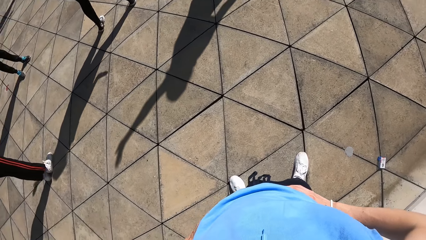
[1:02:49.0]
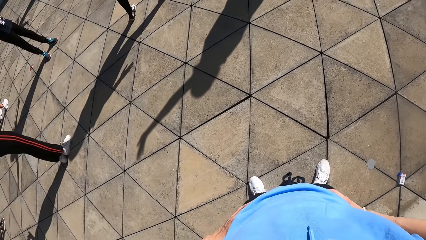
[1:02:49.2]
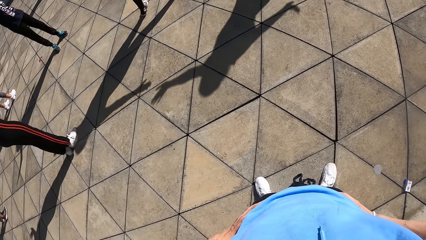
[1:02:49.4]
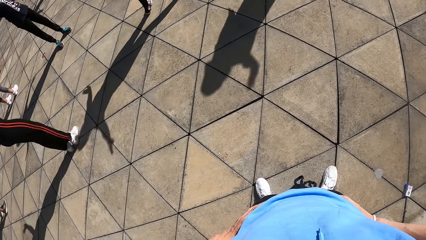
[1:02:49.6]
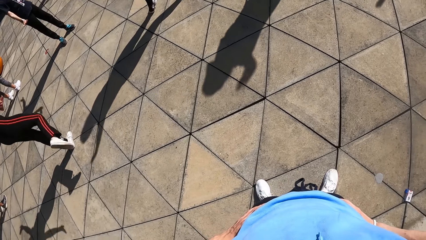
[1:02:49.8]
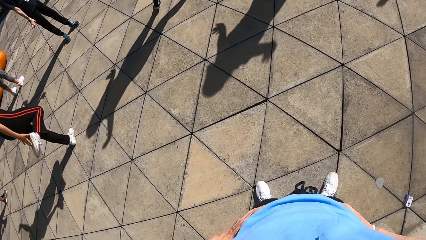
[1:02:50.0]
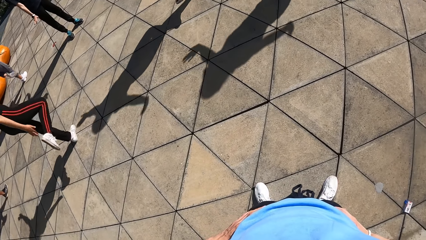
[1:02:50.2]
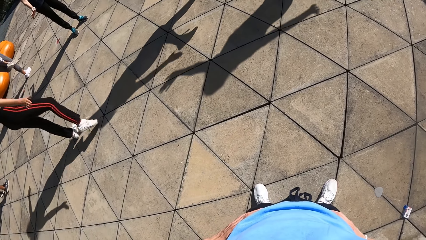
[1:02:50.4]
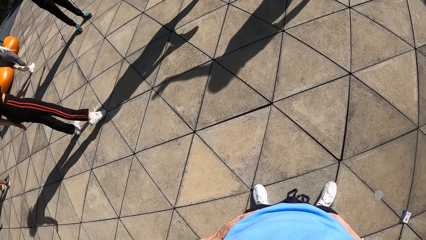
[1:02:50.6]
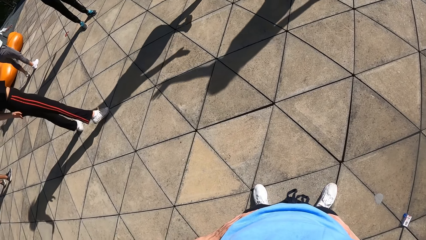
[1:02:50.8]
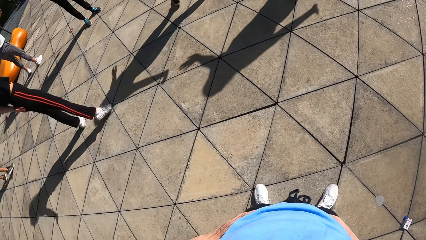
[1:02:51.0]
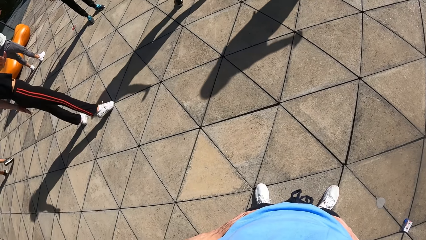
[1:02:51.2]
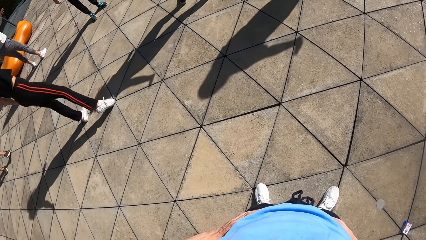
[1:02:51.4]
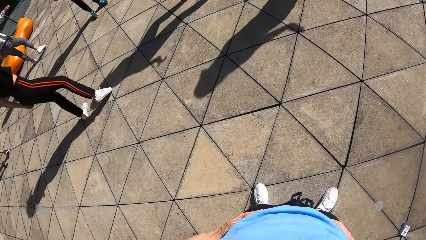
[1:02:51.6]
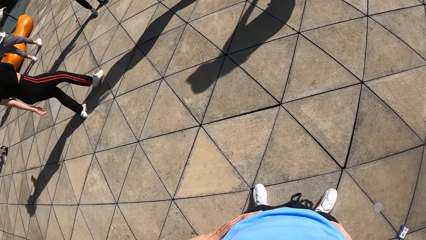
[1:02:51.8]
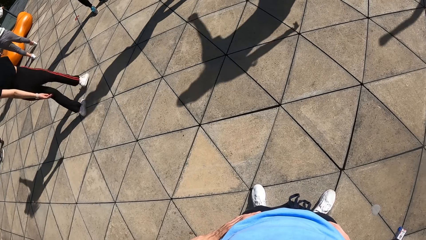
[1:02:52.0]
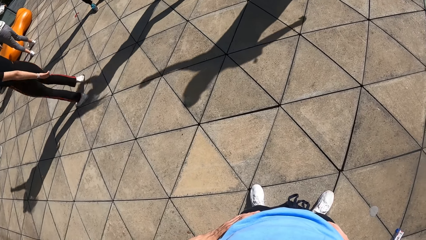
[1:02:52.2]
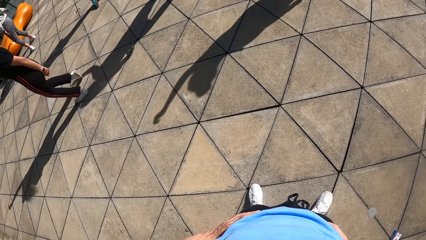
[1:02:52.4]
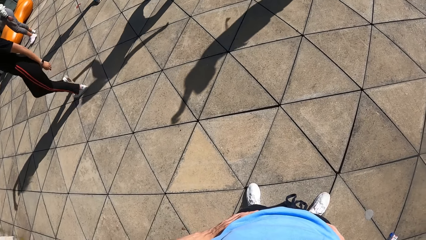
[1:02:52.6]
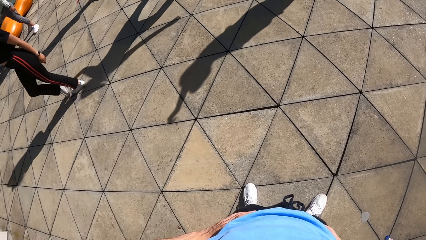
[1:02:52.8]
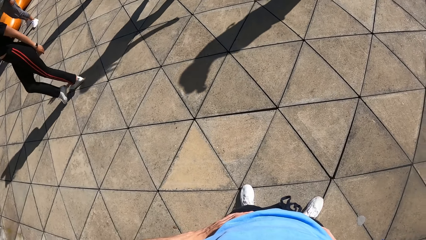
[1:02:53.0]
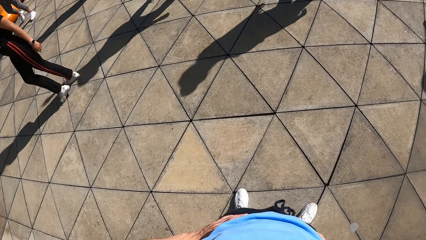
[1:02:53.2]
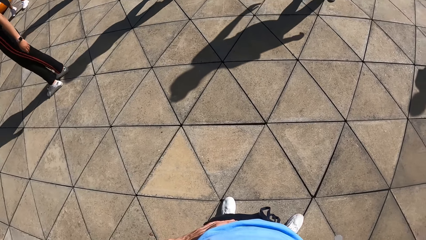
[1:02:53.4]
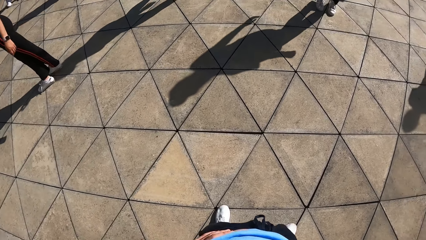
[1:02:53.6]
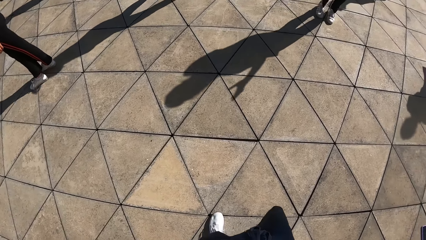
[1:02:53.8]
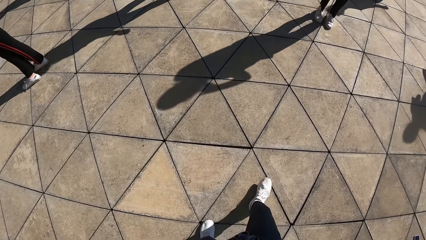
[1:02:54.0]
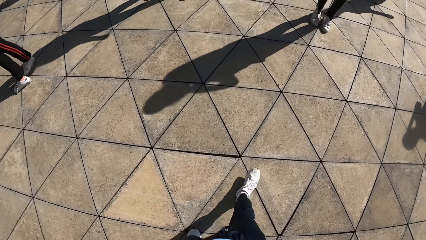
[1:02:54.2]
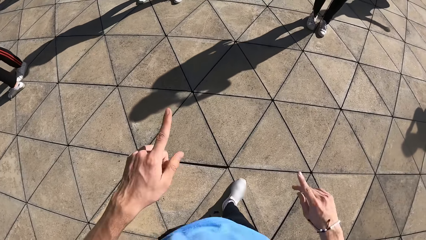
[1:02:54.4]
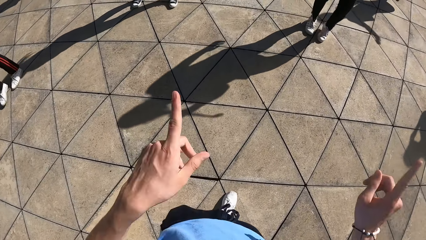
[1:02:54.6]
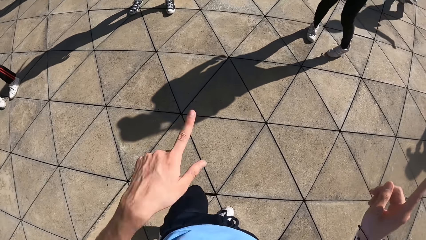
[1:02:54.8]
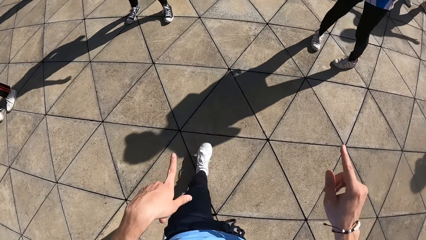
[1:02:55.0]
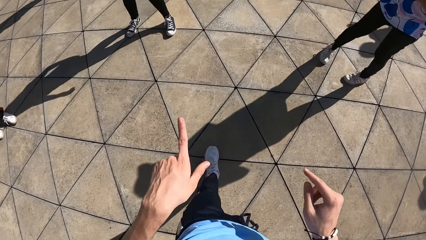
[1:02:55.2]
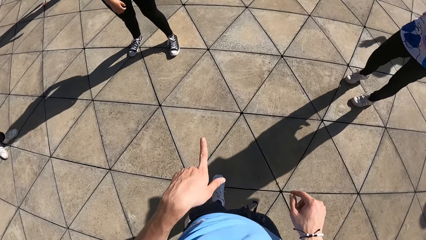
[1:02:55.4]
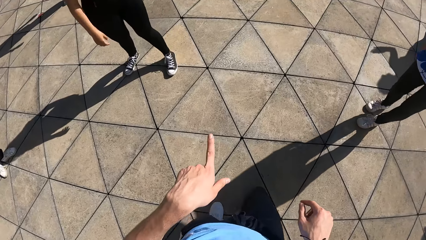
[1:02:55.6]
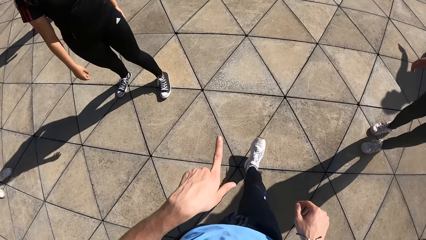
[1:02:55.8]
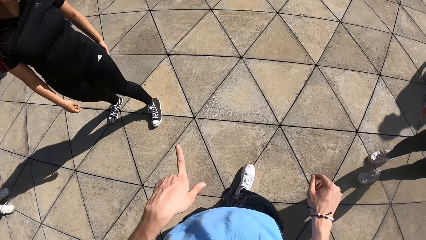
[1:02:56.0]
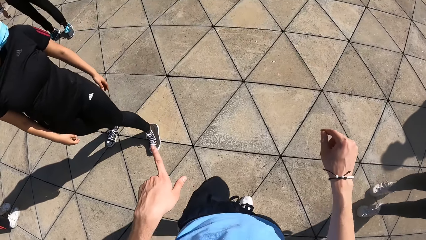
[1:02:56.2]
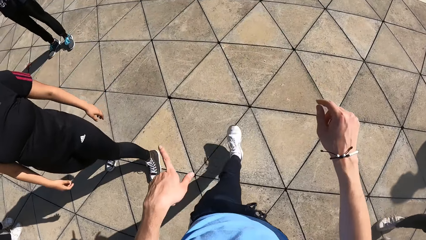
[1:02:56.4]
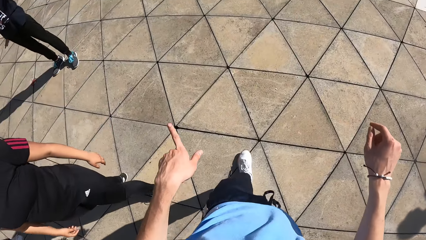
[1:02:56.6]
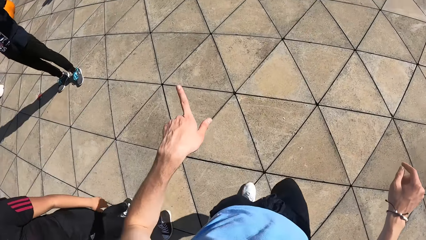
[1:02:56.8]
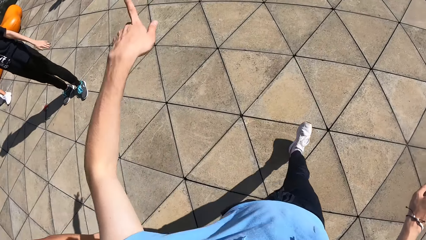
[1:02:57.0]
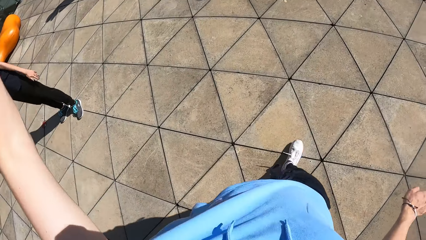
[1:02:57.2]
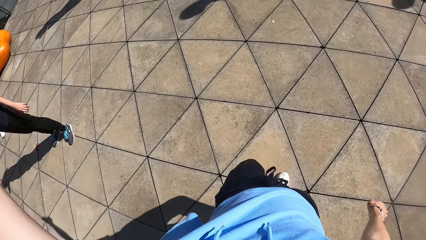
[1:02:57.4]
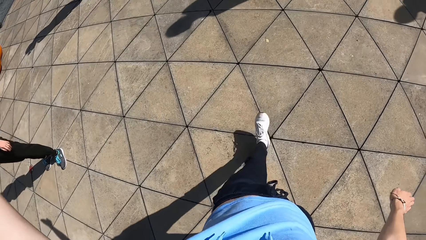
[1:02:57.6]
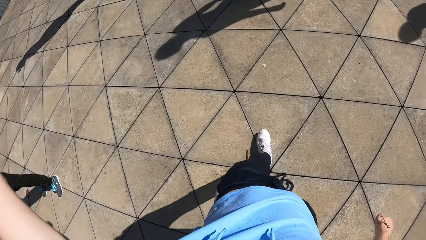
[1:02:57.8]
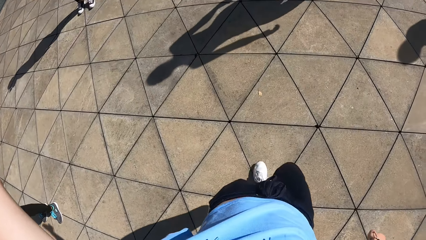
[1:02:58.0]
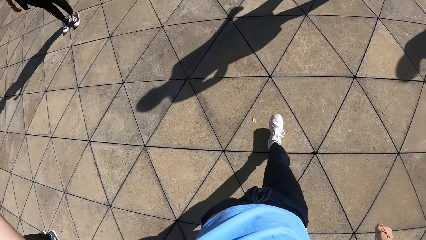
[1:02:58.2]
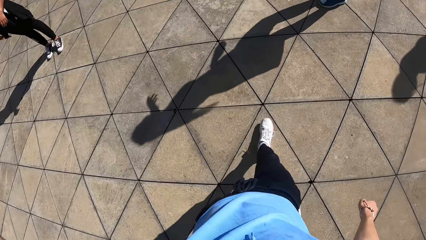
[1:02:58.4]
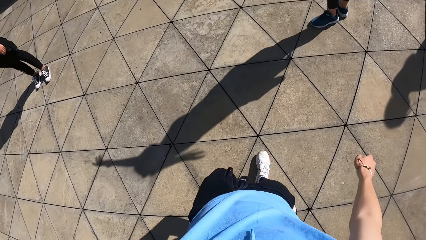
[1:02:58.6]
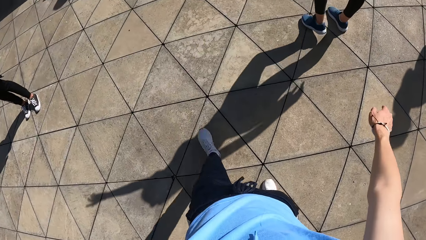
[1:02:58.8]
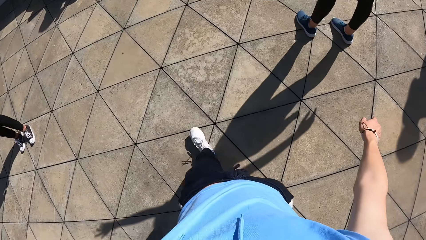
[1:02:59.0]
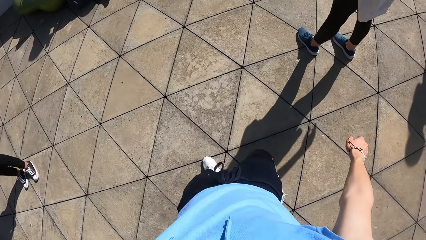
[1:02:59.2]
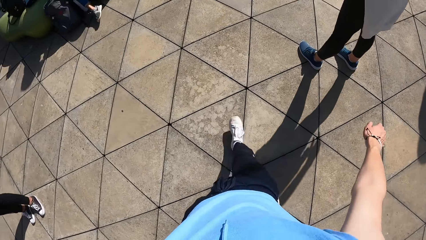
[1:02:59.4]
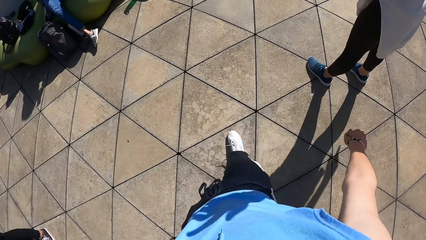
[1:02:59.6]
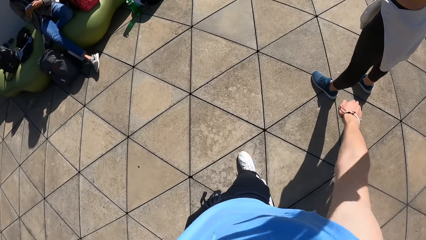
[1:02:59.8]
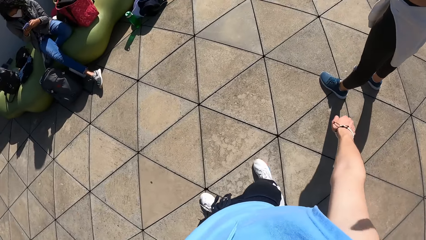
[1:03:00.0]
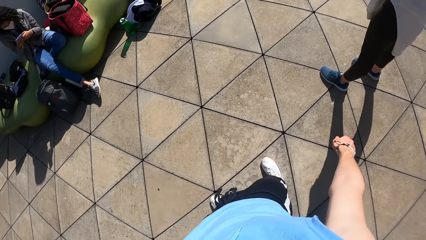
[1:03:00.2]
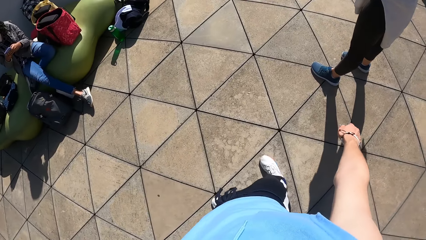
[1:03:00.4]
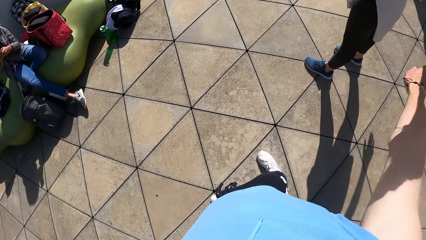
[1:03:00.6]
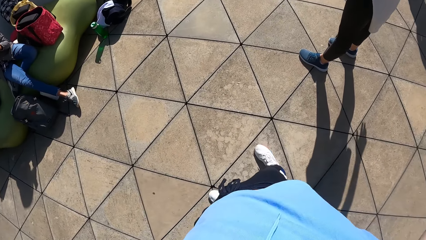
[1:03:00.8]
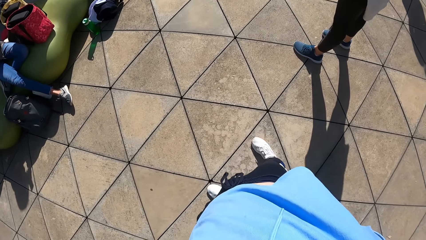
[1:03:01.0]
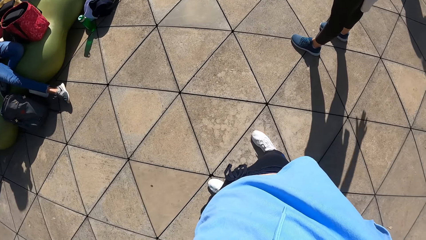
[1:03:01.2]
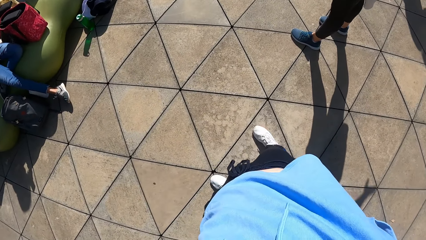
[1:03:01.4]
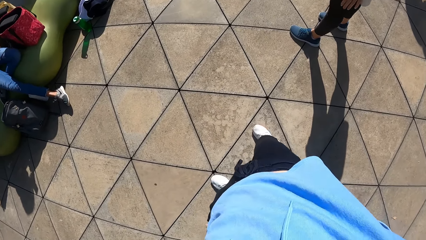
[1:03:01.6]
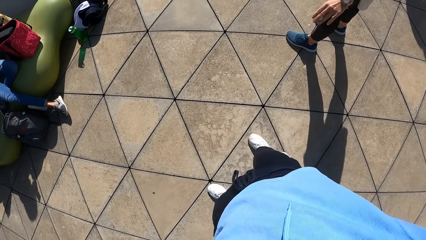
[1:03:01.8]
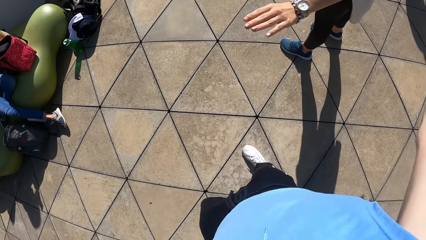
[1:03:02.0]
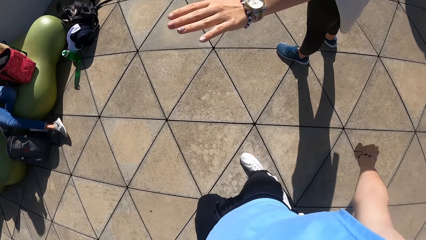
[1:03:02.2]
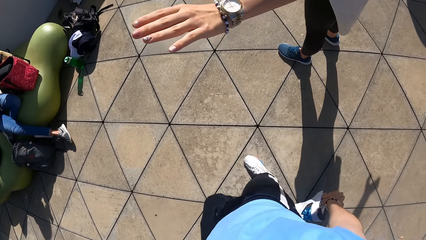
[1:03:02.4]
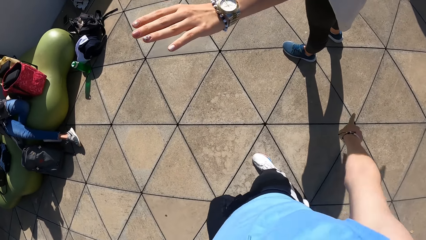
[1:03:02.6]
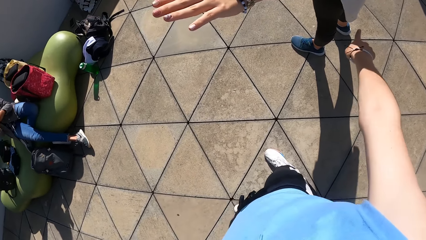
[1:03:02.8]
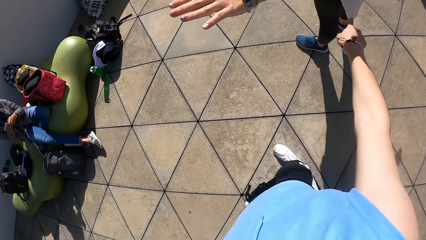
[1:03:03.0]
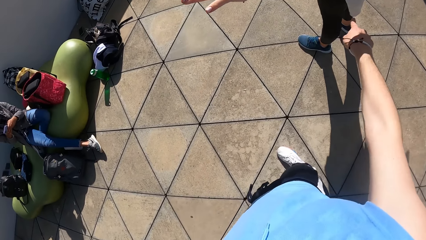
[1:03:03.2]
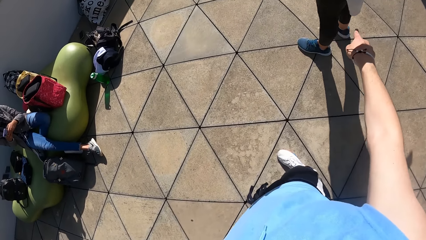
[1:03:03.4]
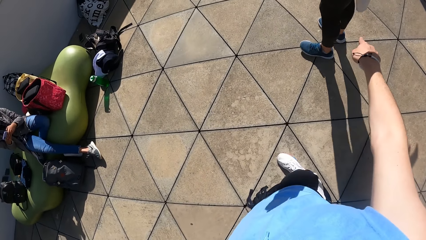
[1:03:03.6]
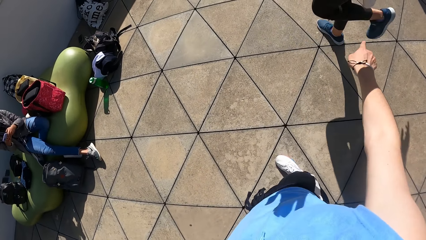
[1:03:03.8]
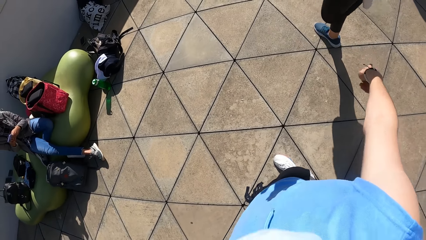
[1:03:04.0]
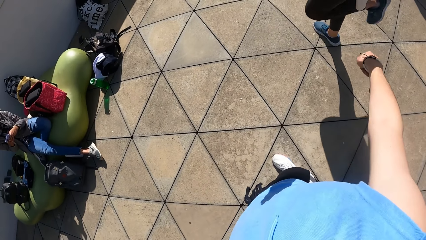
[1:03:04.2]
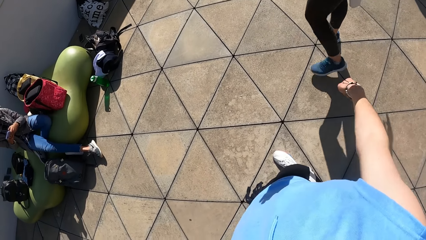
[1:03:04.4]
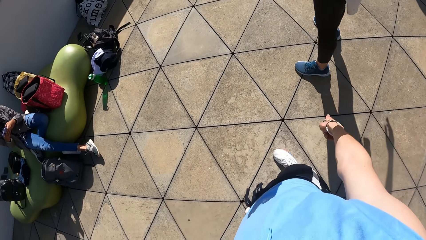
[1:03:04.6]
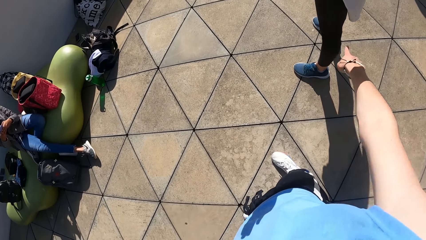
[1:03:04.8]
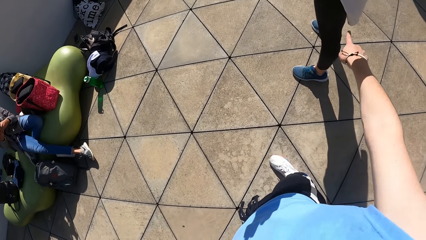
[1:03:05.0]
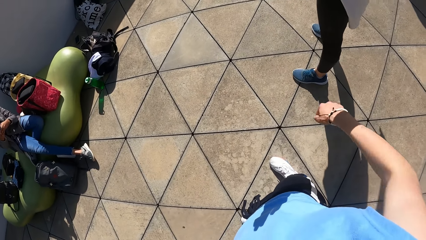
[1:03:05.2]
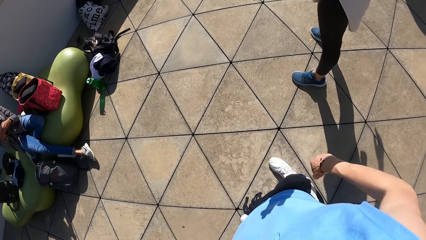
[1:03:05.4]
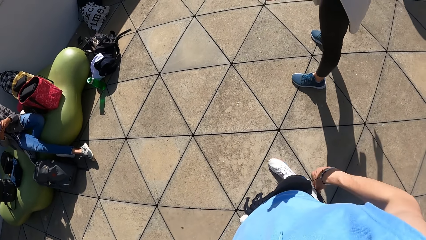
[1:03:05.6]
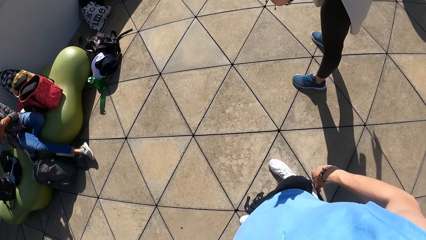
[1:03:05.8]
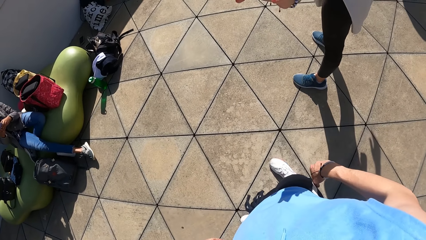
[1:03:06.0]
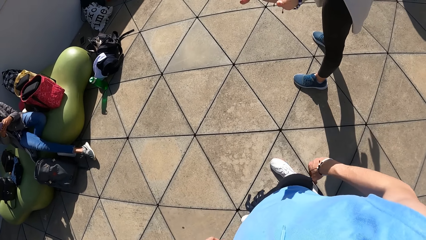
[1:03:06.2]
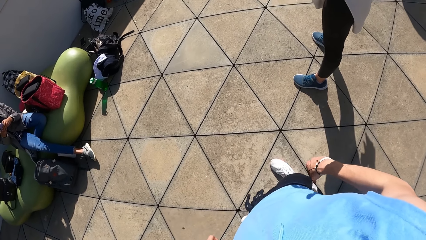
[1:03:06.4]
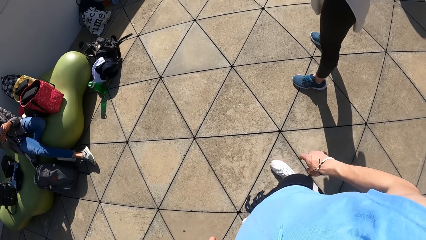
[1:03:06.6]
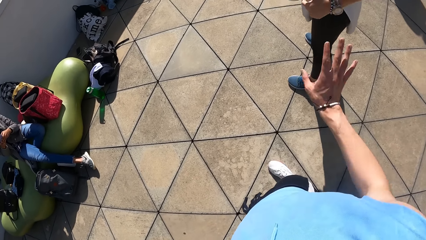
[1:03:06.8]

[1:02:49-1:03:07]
The camera wearer points both hands. They walk across the balcony. They direct a woman with both hands. They demonstrate dance lessons.
